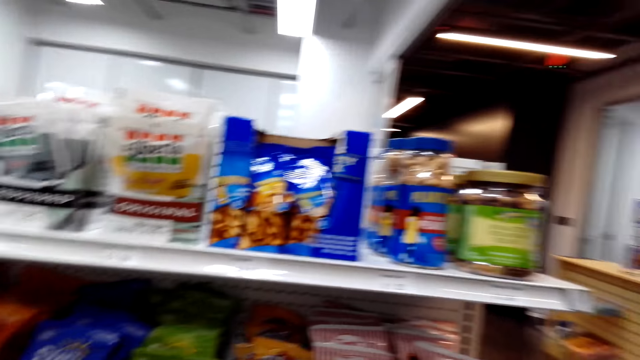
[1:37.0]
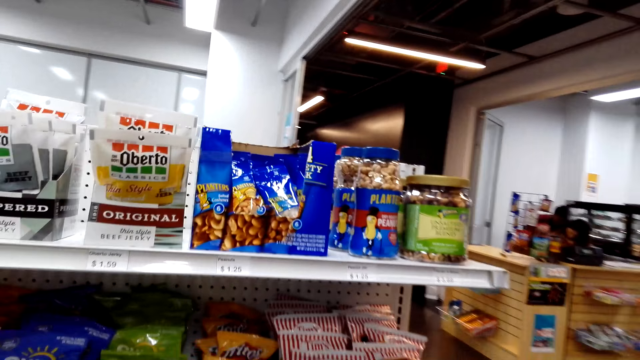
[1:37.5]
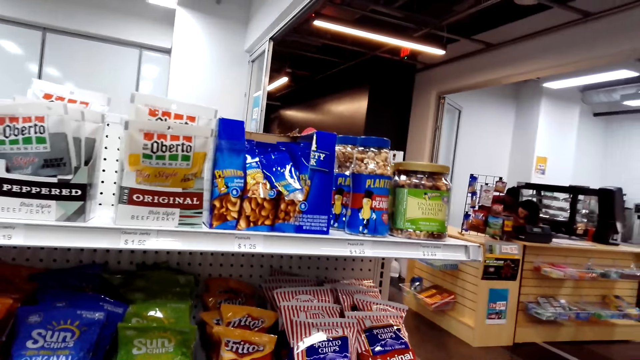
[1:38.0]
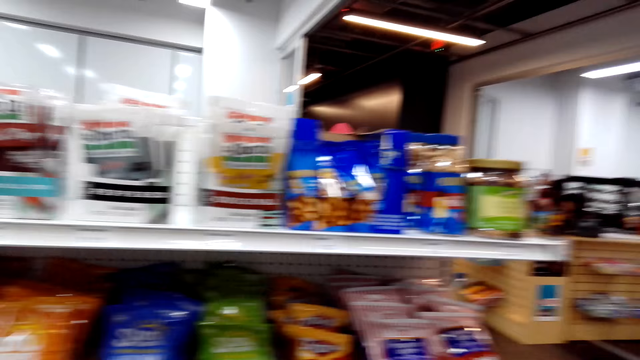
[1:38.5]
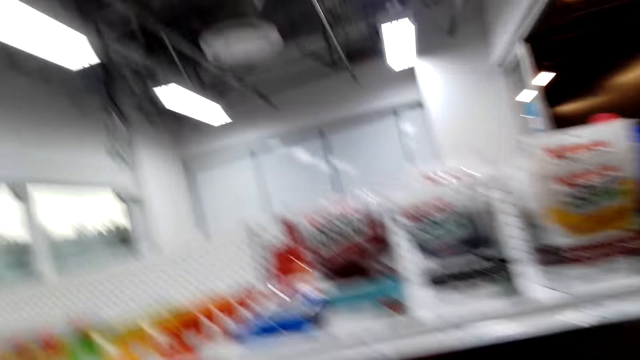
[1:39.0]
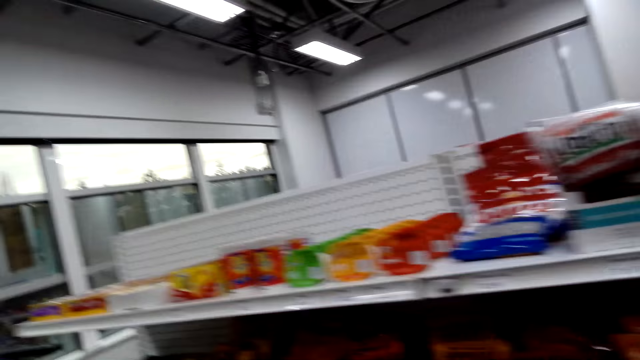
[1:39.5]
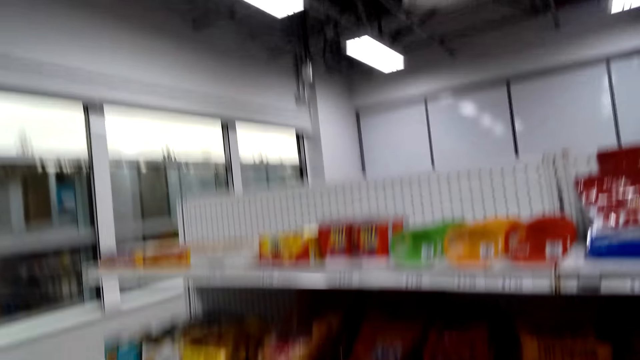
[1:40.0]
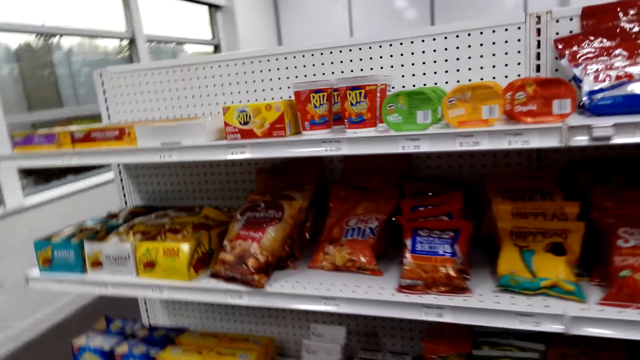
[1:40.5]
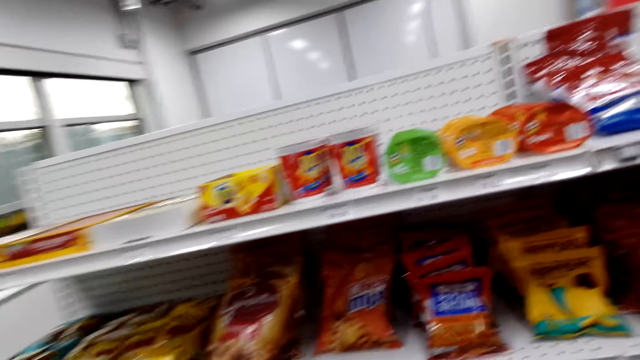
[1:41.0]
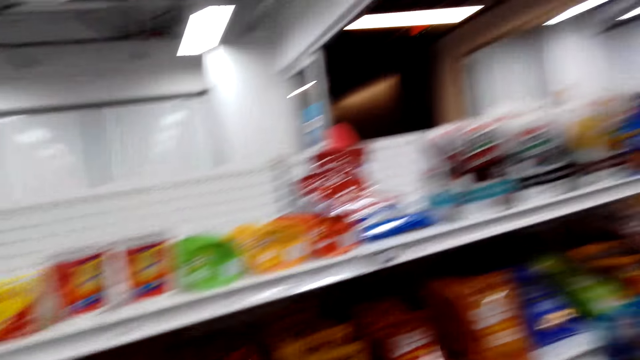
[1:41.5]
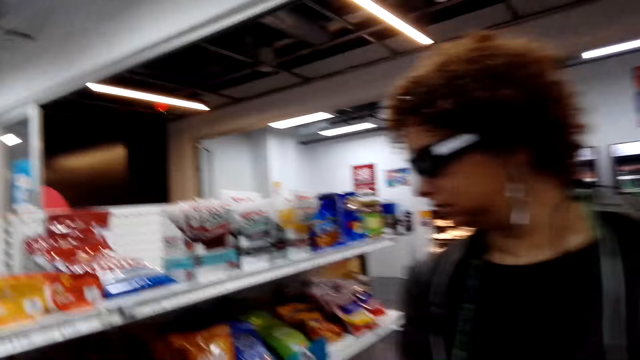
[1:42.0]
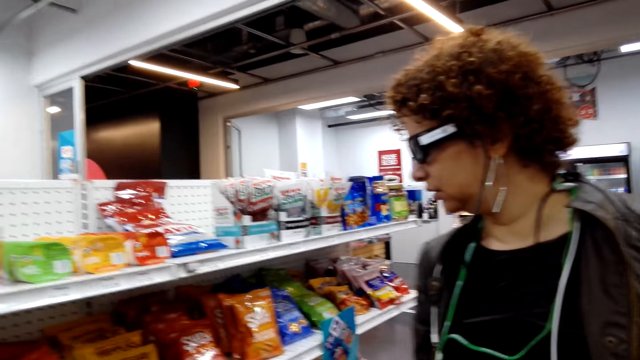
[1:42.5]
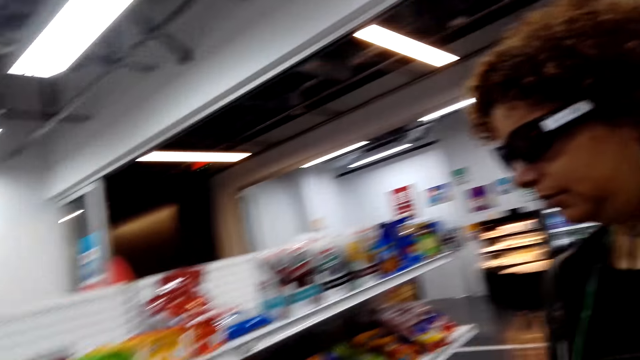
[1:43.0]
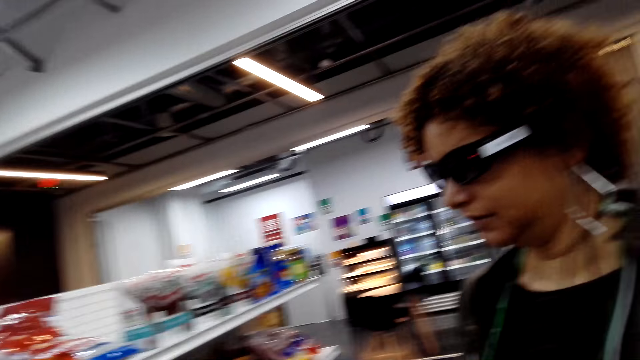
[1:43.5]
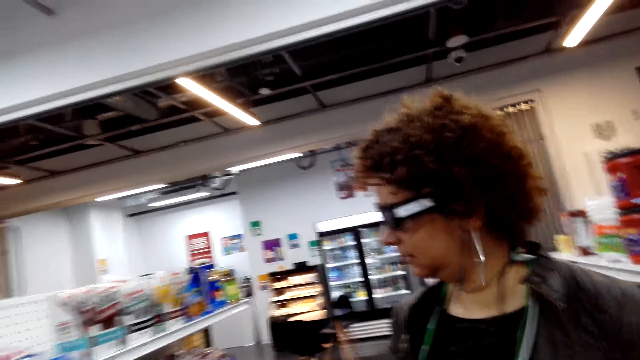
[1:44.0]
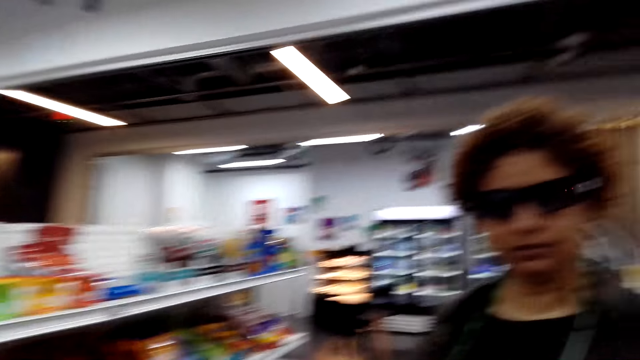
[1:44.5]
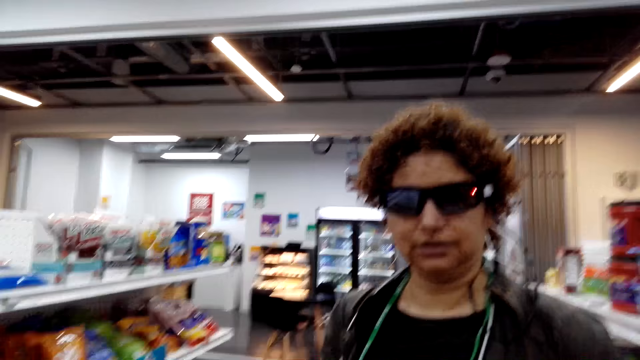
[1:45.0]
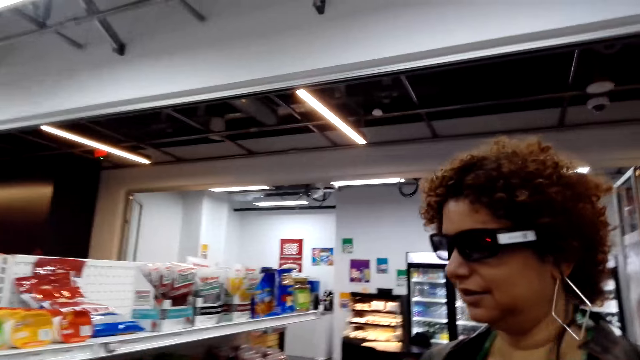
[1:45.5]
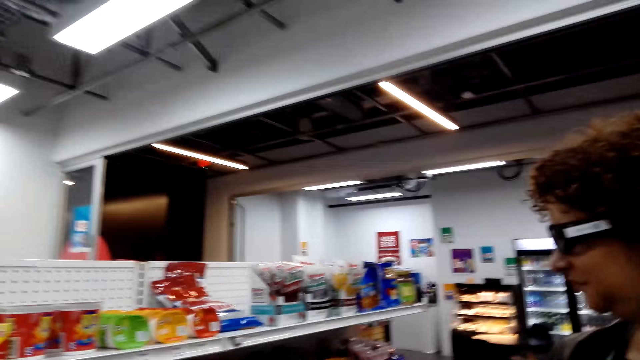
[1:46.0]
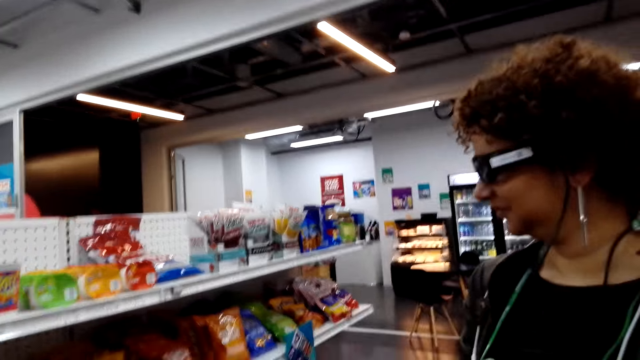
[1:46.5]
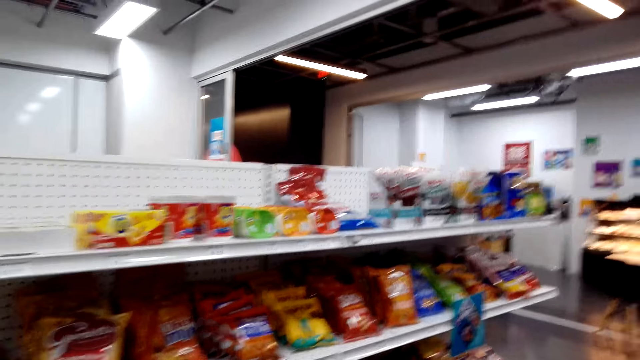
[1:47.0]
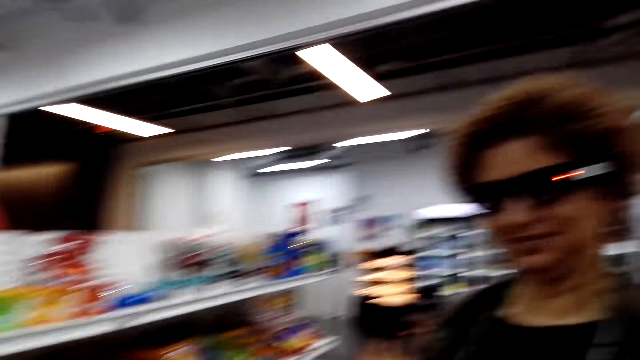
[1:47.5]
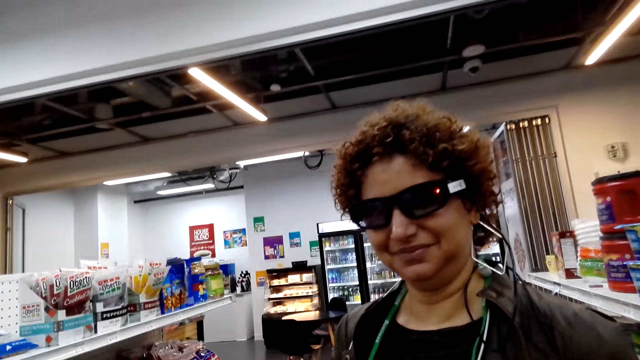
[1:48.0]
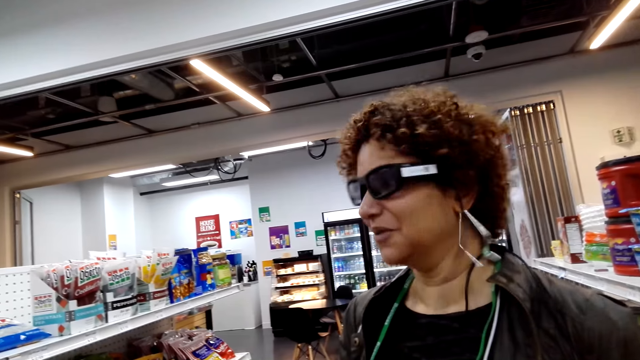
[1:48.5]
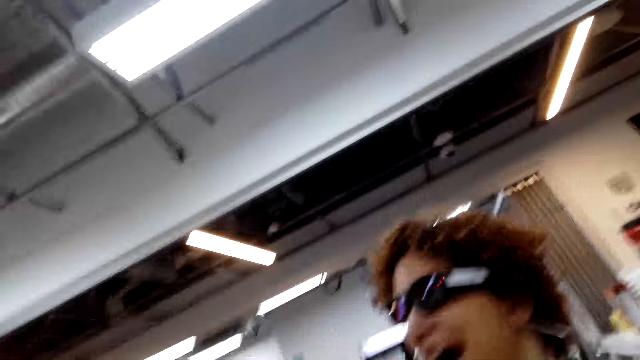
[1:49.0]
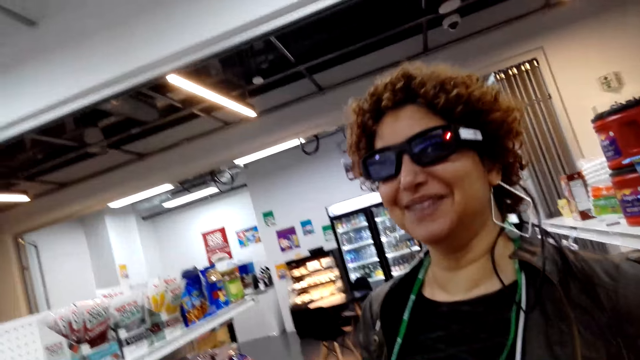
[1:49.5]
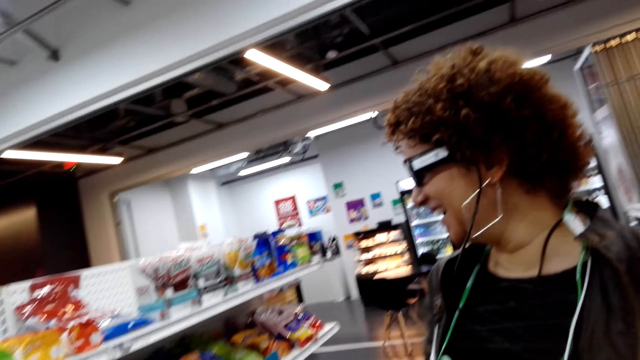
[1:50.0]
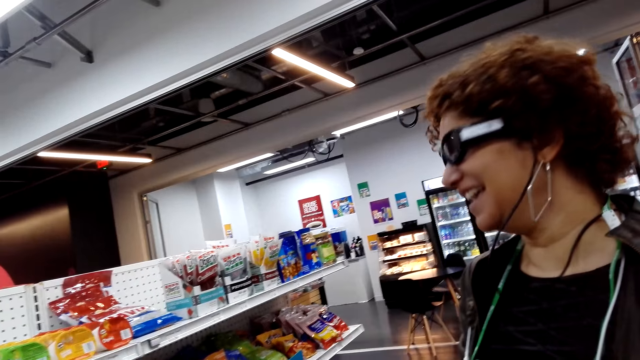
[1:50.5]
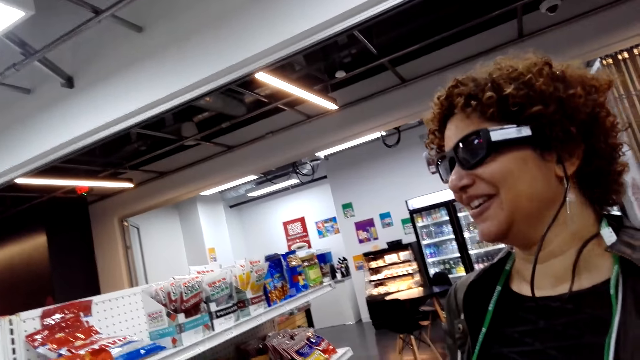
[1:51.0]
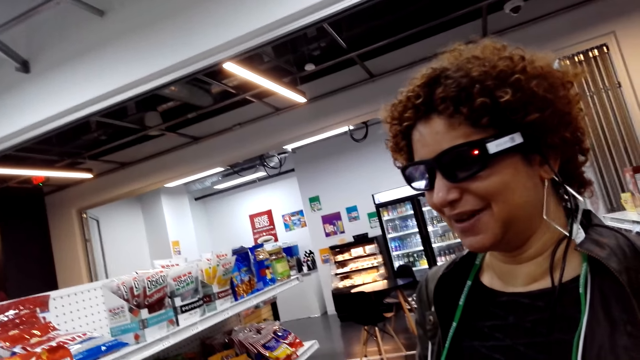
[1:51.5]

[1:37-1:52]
The camera wearer and a woman look around the supermarket. The woman talks to the camera wearer. The camera wearer talks to the woman. The woman talks to the camera wearer.

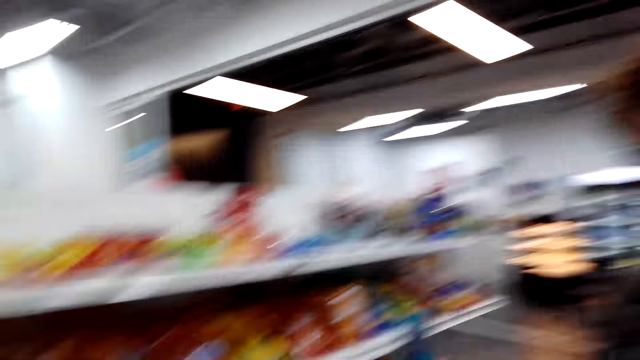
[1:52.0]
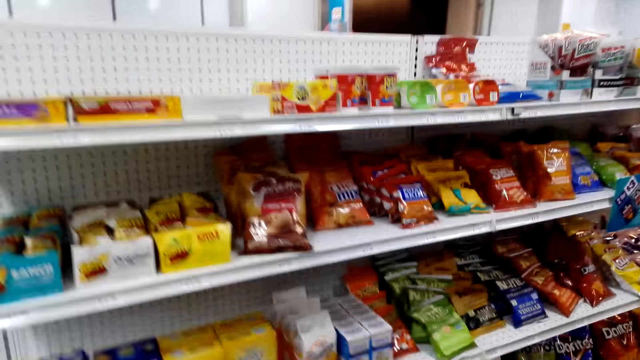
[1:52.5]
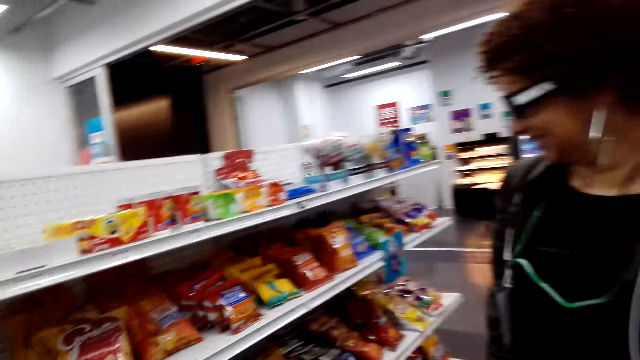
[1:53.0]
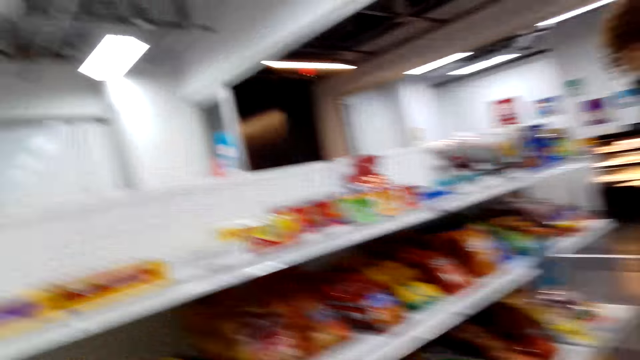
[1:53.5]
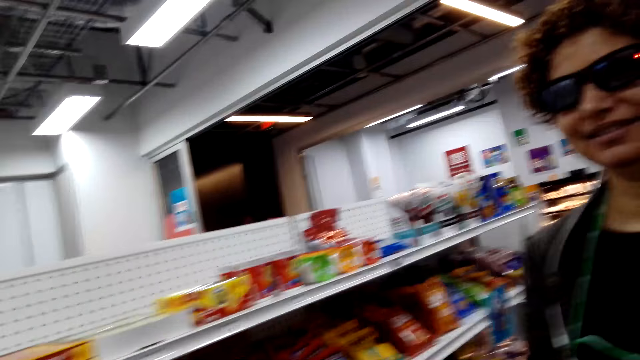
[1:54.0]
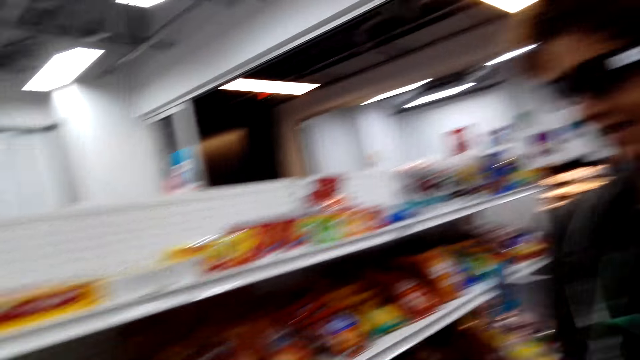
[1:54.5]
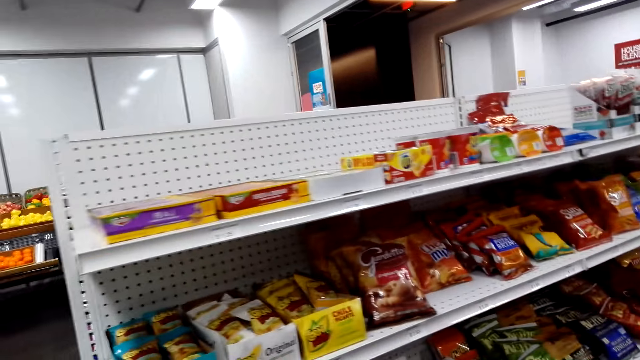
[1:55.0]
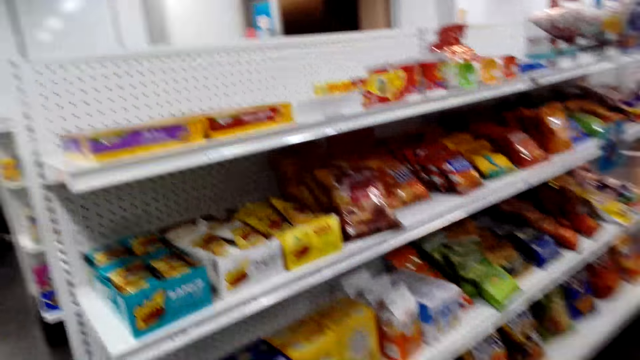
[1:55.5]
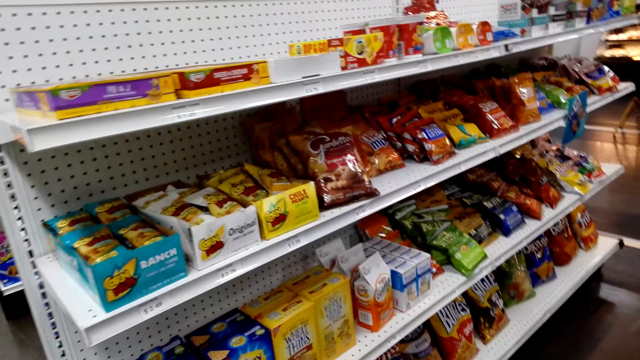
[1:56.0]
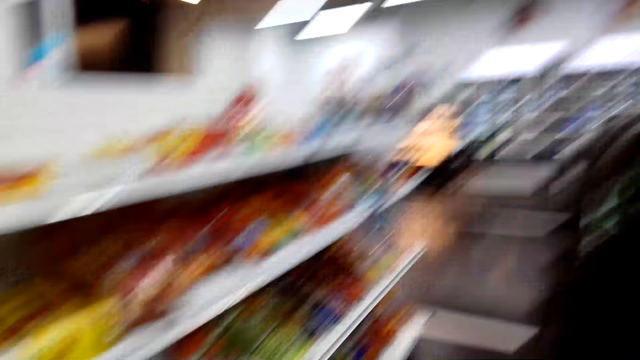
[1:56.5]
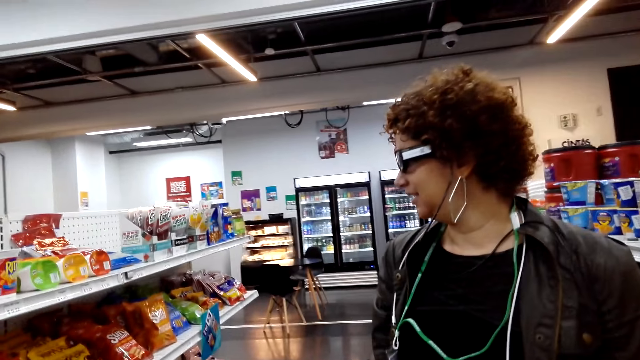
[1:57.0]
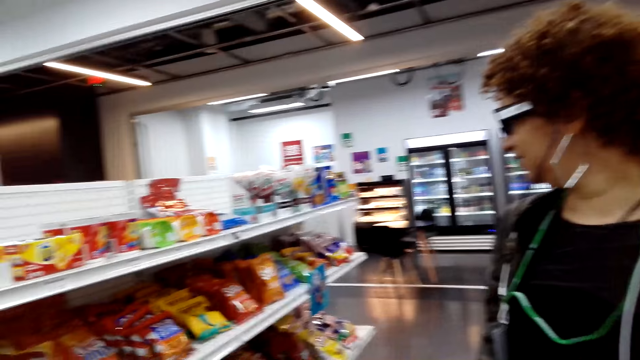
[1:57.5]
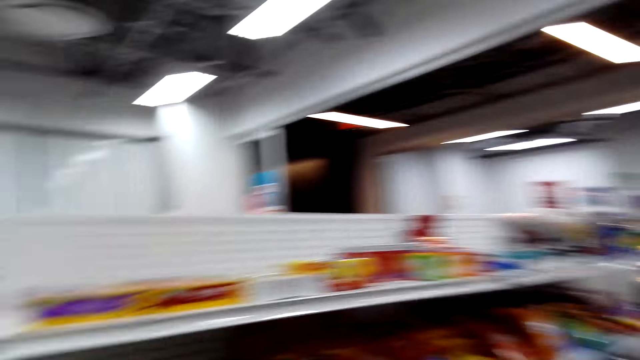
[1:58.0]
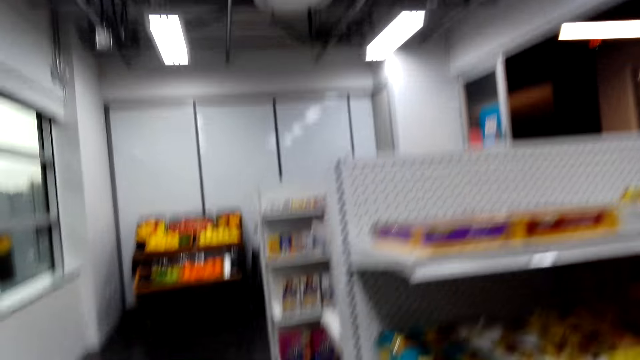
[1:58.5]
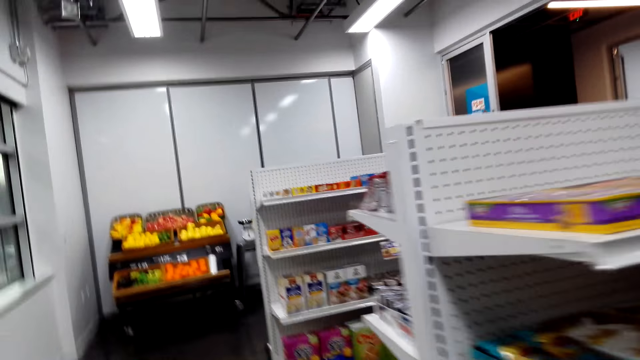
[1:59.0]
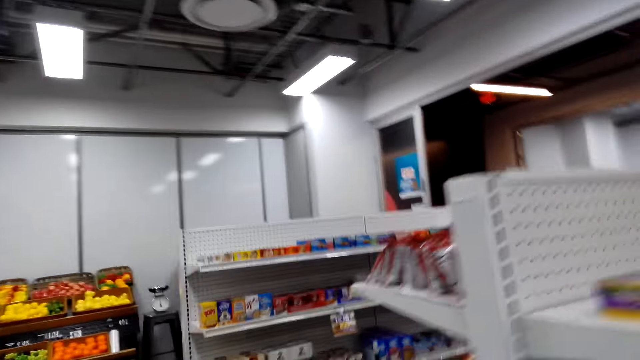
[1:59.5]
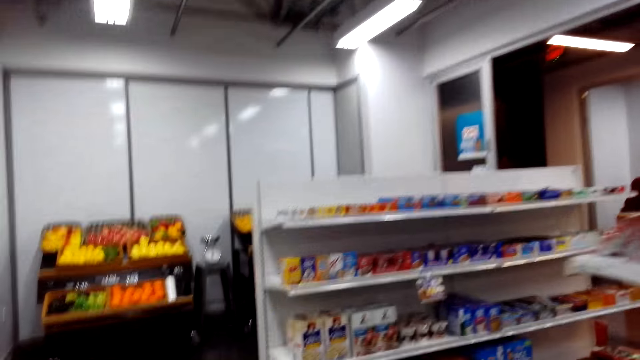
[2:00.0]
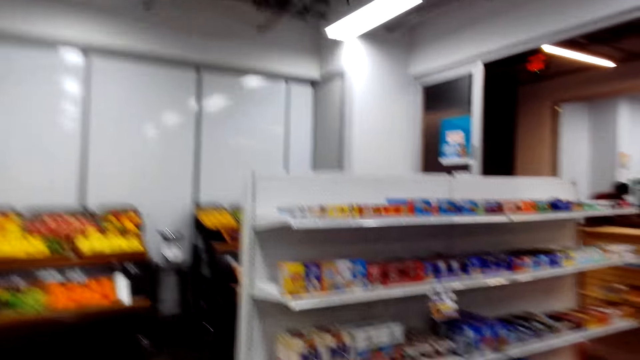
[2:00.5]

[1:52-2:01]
The camera wearer talks to a woman. The woman talks to the camera wearer. The camera wearer moves to the next shelf. They and the woman look around the supermarket.
